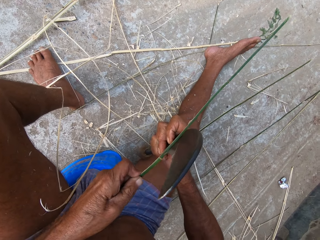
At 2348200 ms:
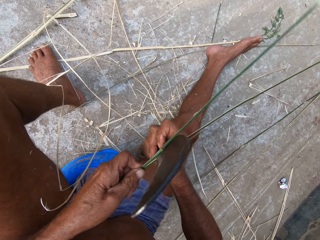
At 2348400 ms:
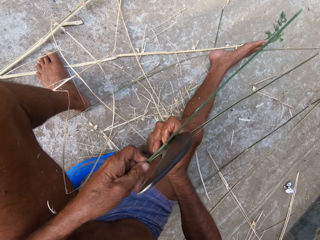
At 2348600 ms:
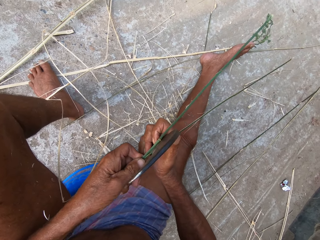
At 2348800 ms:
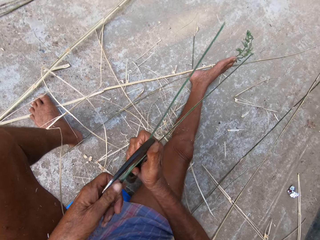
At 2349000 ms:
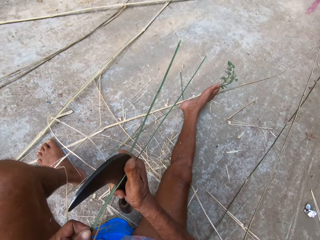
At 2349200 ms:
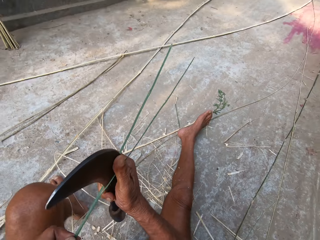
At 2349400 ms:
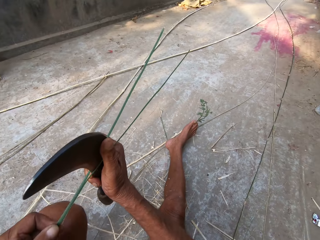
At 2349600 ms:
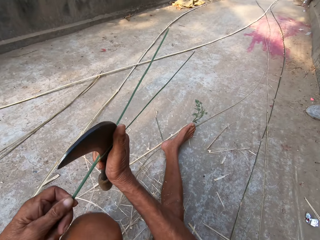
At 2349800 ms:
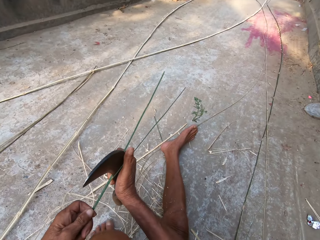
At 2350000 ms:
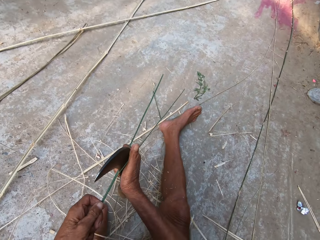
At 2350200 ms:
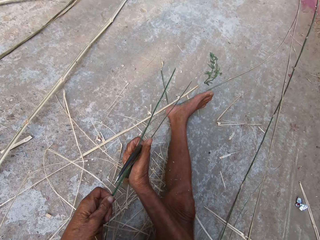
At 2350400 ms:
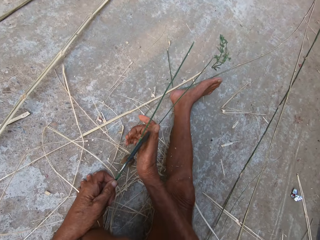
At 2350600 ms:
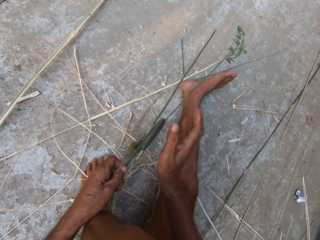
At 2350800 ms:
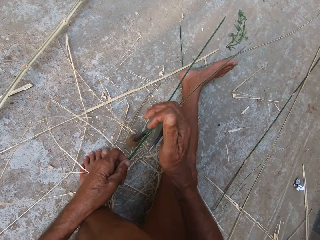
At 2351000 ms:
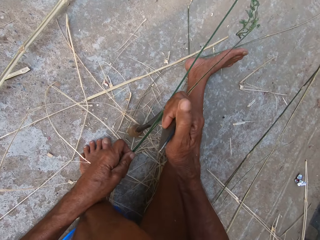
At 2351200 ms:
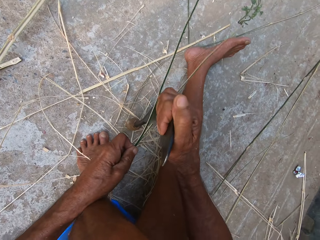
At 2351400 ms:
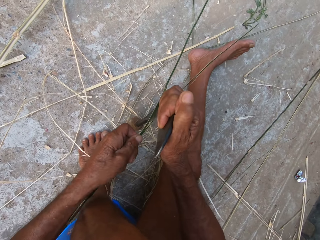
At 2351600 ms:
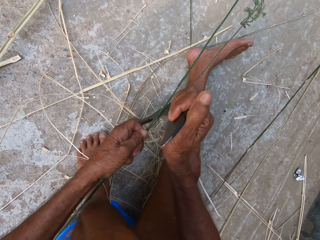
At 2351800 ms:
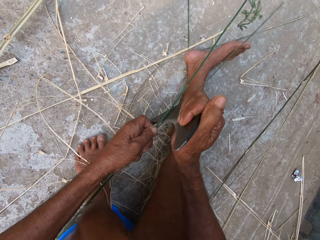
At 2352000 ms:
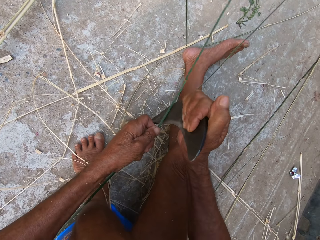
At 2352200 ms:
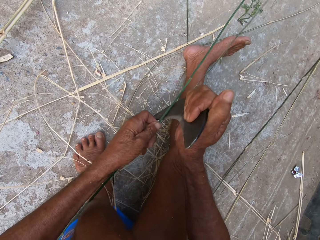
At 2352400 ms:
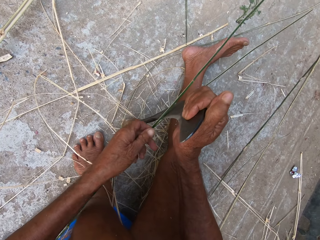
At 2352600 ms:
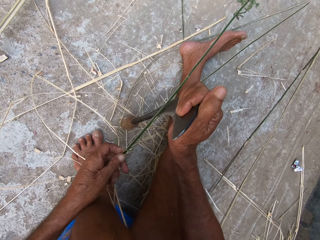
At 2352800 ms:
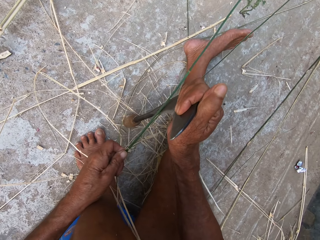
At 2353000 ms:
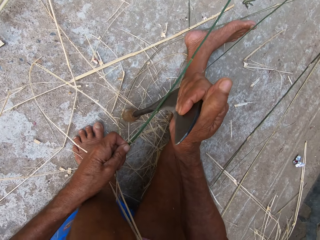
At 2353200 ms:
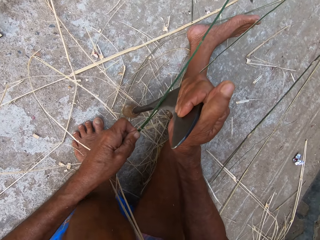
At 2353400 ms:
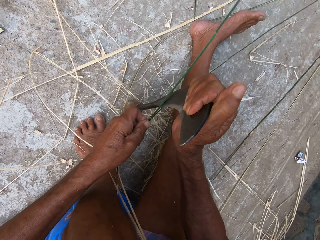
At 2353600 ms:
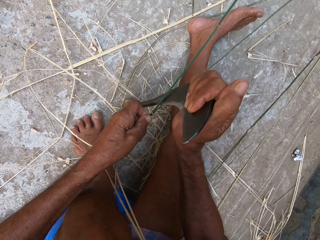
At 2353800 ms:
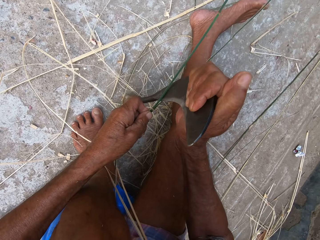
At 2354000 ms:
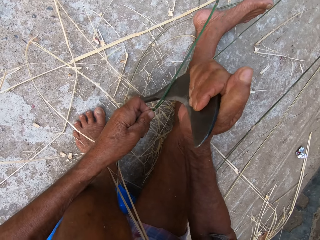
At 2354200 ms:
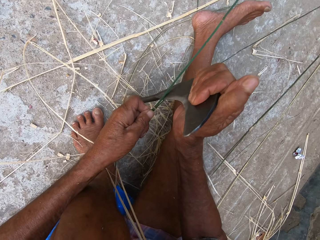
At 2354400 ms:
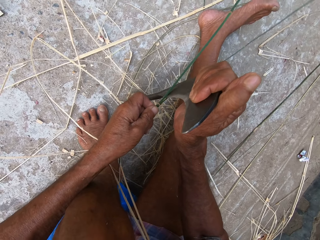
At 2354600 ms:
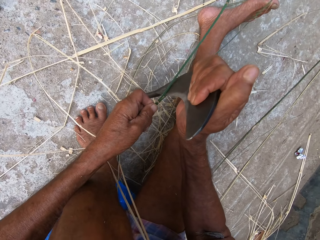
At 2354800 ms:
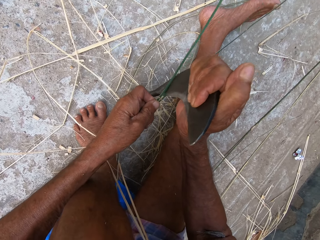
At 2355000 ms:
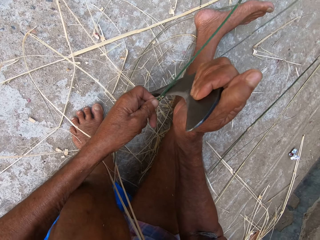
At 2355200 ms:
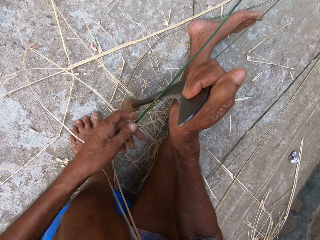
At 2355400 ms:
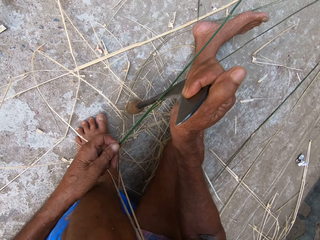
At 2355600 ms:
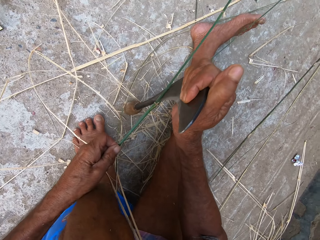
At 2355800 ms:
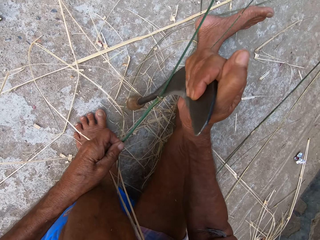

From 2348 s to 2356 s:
The camera wearer places the sickle knife on the ground with his right hand. He holds the sickle knife on the ground with his right hand. He peels the bamboo strip in his left hand with the sickle knife in his right hand.

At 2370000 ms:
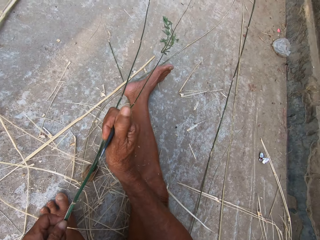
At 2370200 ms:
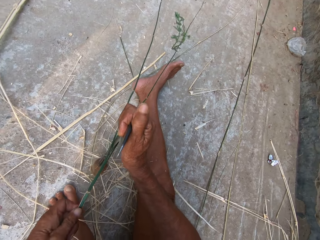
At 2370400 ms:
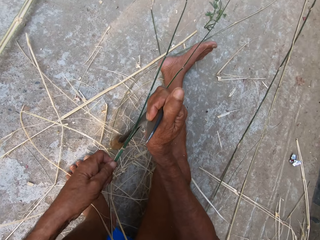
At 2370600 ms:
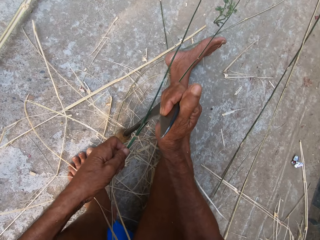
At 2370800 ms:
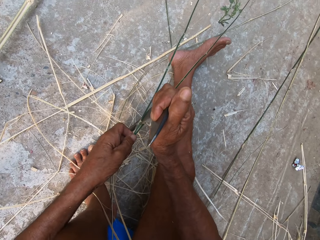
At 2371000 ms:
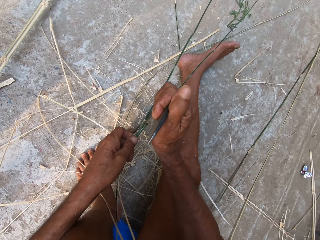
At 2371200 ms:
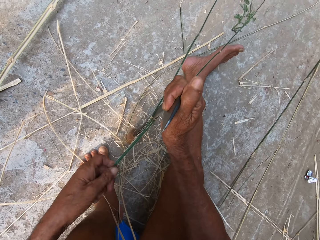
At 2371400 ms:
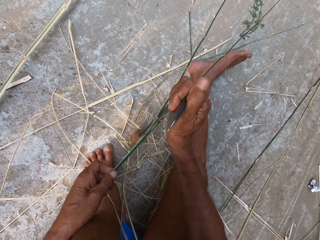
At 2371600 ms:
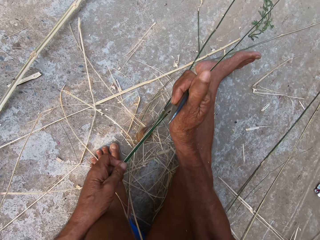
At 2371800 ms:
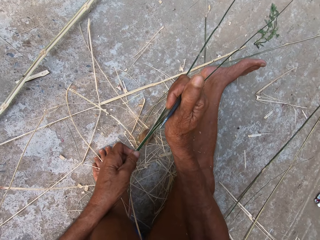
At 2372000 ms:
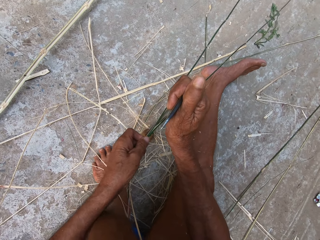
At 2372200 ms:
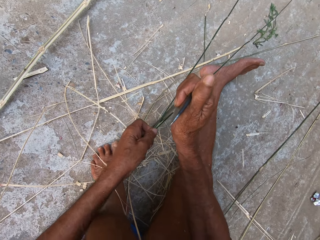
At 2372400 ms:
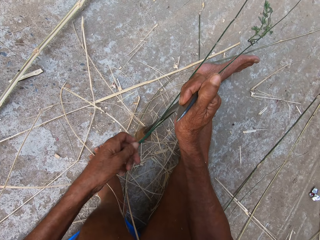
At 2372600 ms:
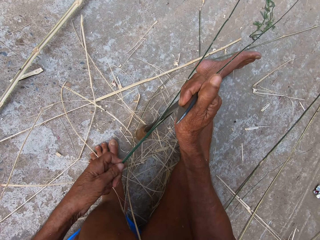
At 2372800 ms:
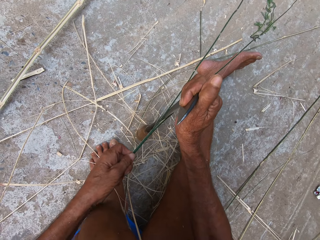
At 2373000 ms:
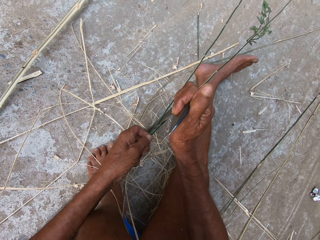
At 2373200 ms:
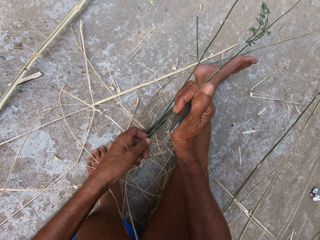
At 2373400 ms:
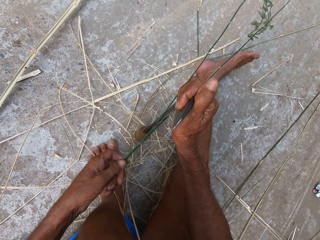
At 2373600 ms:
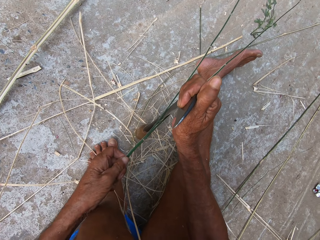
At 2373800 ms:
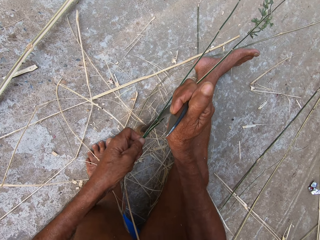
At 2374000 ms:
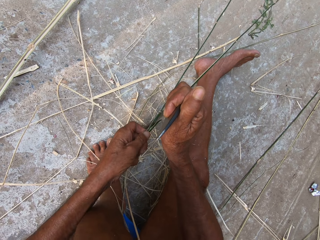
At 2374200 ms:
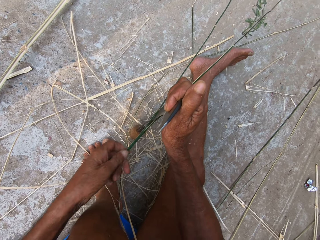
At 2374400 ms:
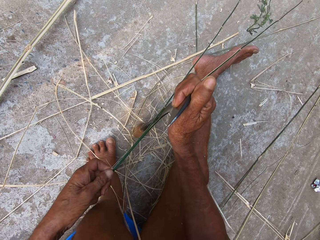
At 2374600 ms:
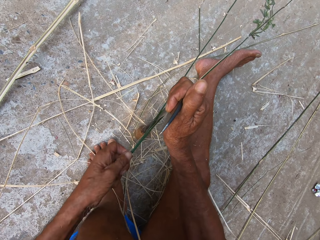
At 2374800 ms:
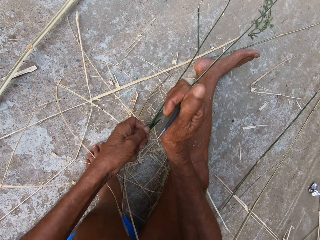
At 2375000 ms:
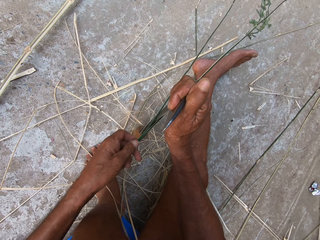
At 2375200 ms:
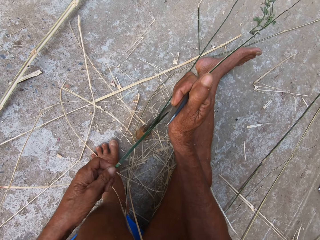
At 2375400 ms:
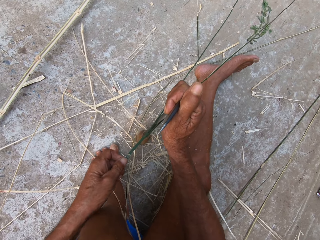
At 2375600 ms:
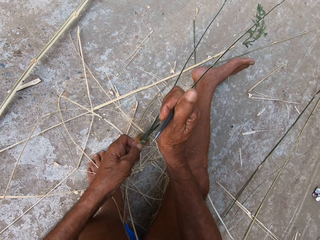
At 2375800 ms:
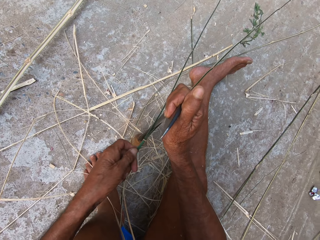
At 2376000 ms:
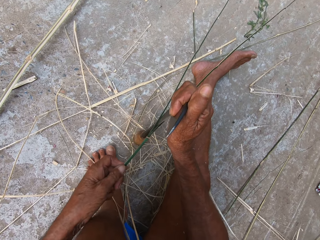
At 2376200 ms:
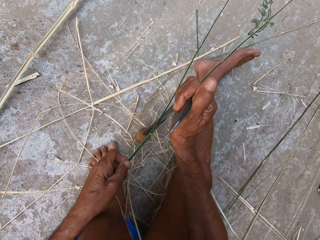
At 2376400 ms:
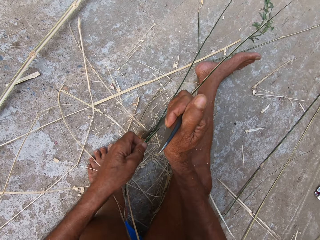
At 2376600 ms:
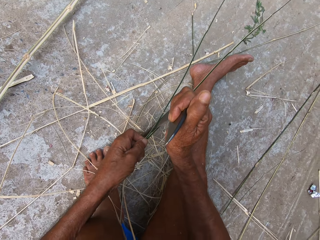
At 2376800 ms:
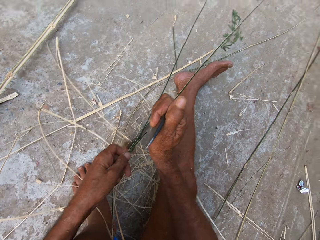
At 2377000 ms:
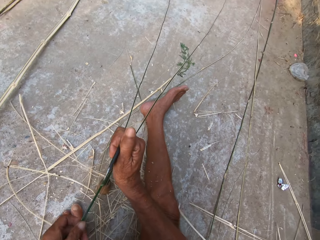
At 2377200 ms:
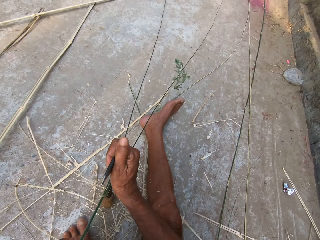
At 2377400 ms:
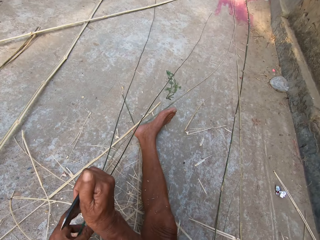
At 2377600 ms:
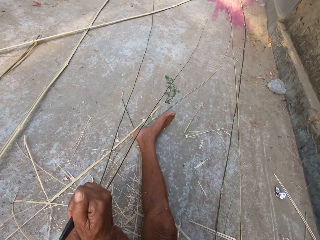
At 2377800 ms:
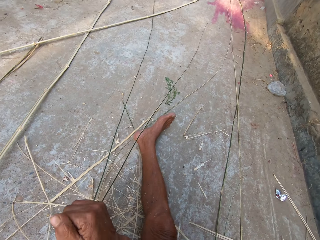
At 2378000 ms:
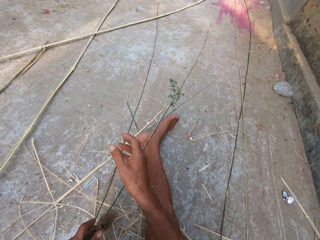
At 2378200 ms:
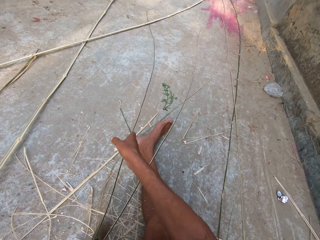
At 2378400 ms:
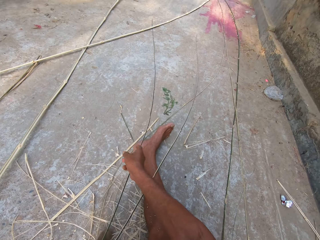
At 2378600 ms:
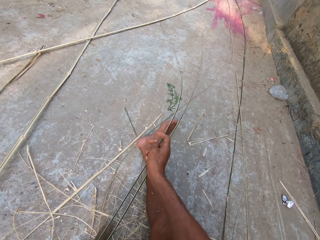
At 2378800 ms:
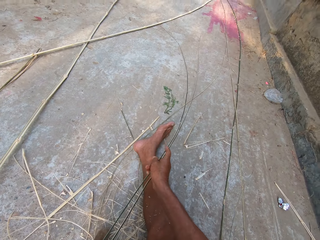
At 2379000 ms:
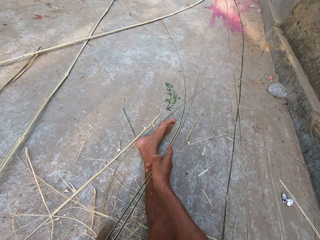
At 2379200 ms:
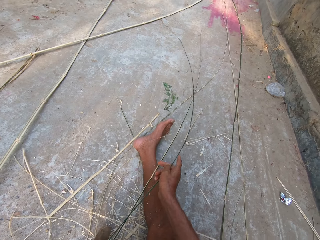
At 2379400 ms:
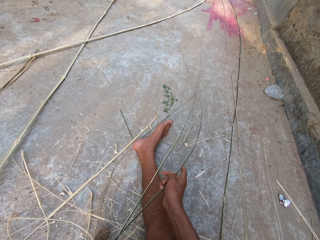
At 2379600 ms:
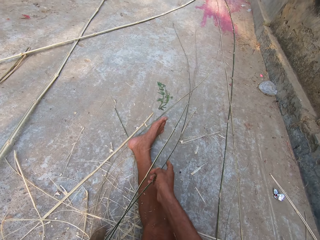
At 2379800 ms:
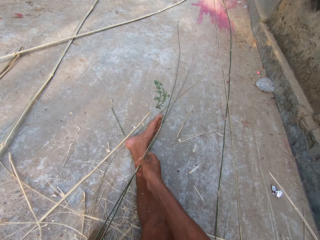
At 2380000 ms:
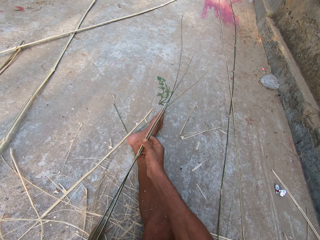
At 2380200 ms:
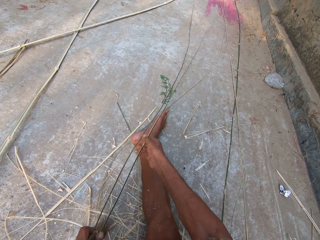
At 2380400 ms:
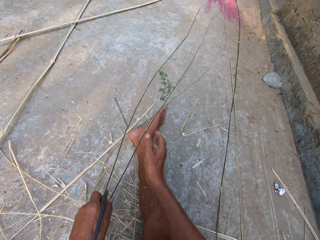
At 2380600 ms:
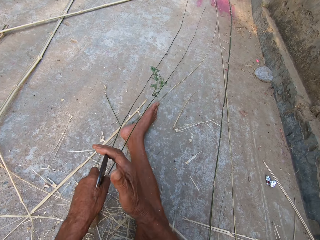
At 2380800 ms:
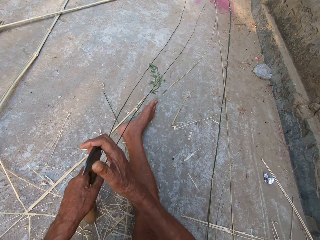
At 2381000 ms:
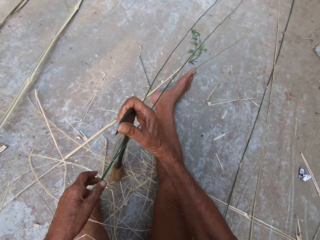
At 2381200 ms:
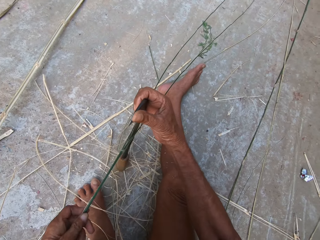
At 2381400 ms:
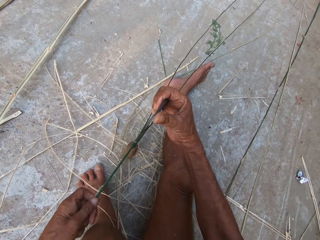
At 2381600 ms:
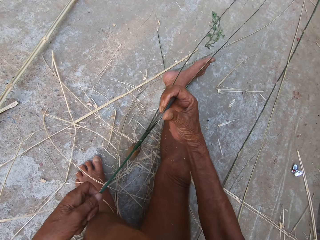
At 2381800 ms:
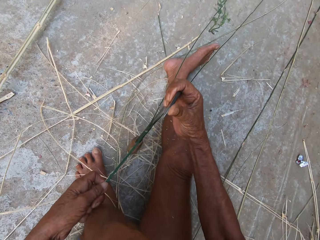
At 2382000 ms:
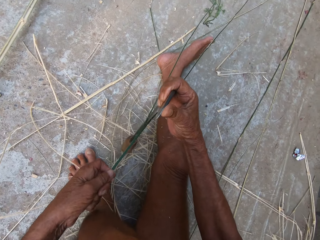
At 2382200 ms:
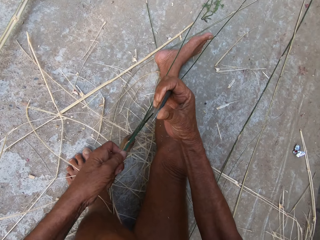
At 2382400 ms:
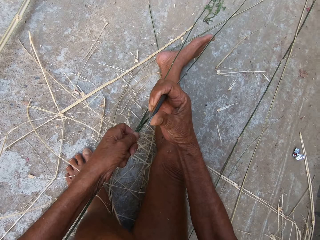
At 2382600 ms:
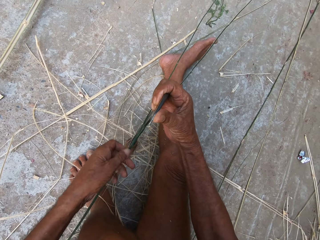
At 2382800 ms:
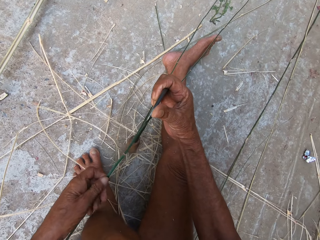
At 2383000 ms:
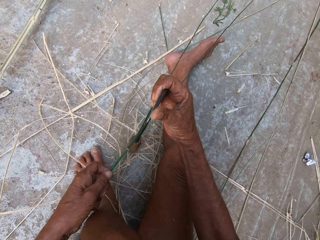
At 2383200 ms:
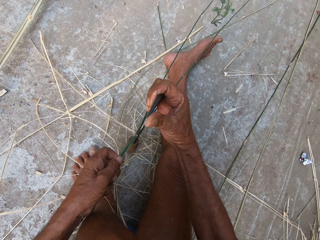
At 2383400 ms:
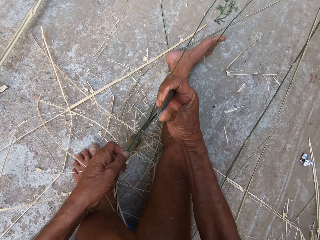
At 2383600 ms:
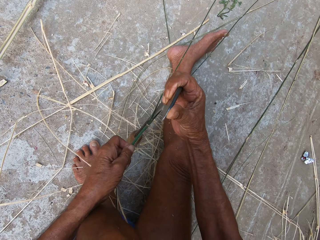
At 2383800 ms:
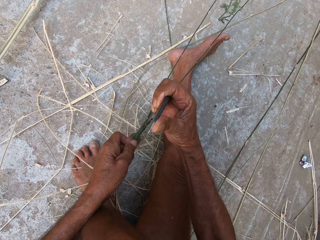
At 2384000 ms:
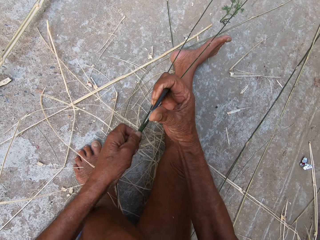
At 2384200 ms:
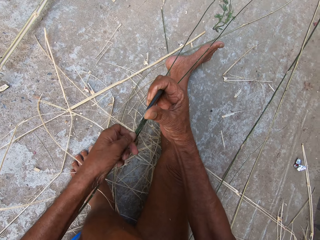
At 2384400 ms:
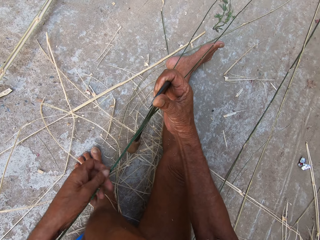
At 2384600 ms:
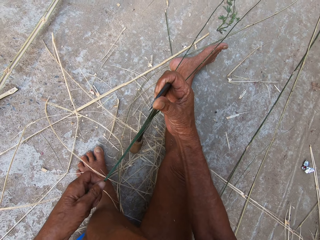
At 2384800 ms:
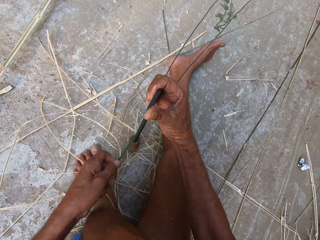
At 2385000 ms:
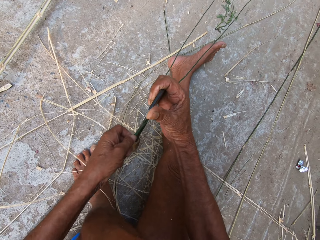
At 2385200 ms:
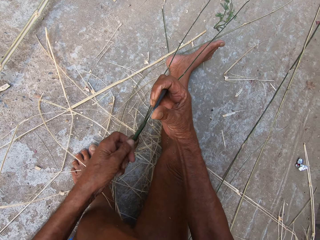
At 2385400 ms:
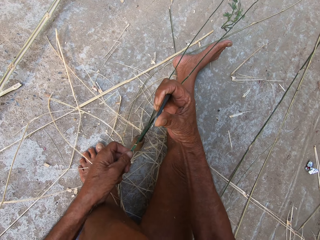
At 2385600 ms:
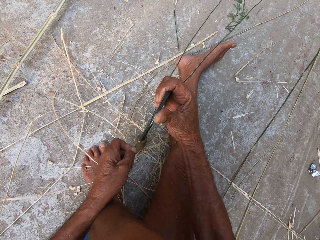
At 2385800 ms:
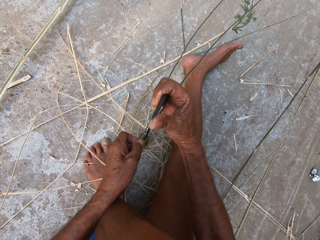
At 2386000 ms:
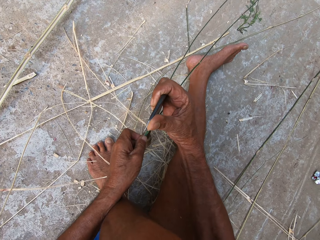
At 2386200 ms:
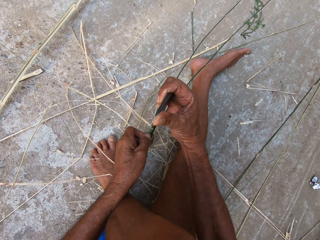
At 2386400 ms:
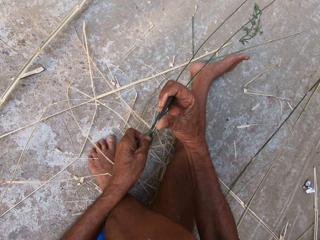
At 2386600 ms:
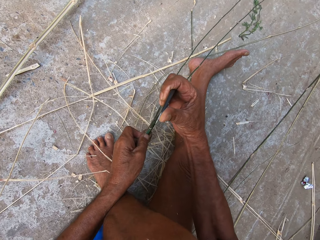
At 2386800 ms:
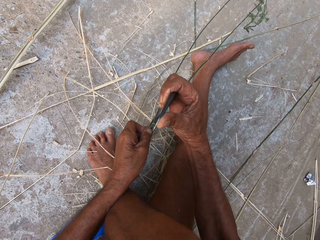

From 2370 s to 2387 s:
A woman converses with the camera wearer. The camera wearer adjusts the Napier grass stem with his right hand. He cuts the Napier grass stem with a sickle tool.
